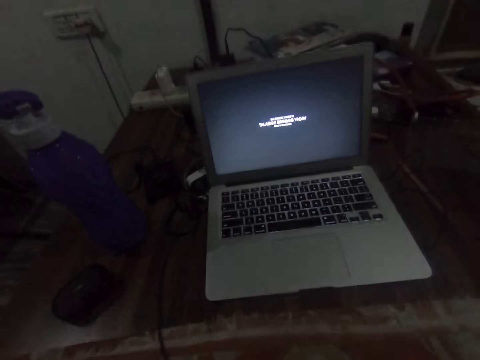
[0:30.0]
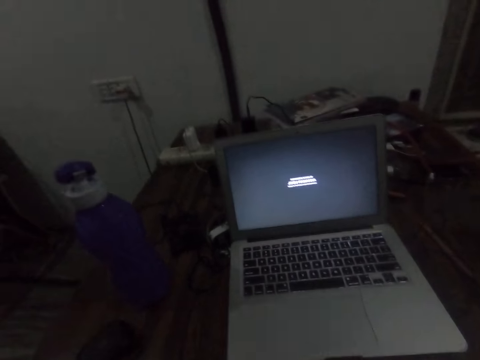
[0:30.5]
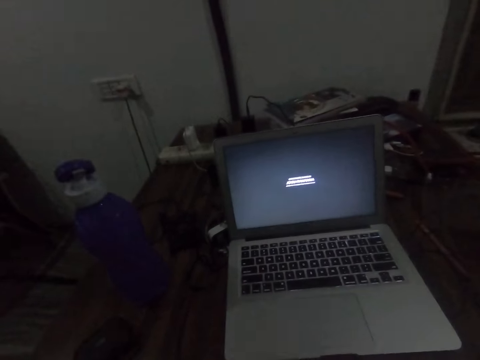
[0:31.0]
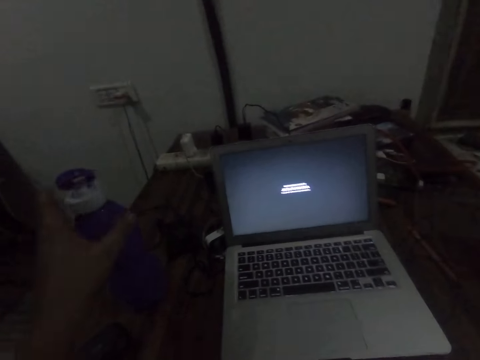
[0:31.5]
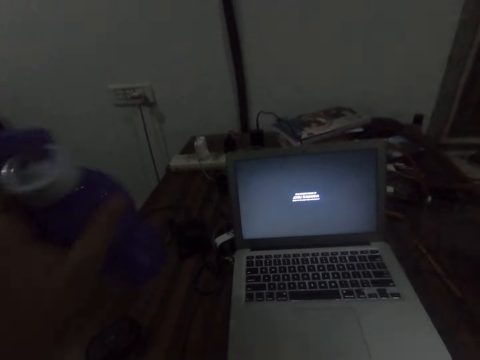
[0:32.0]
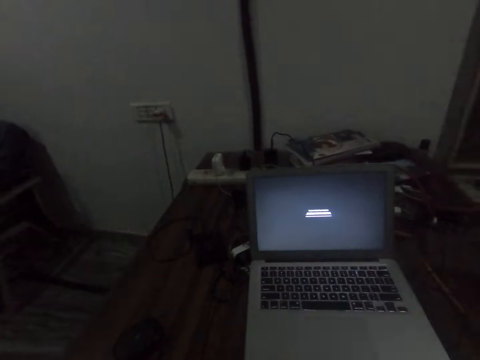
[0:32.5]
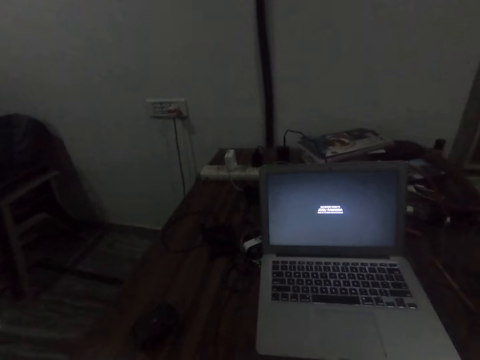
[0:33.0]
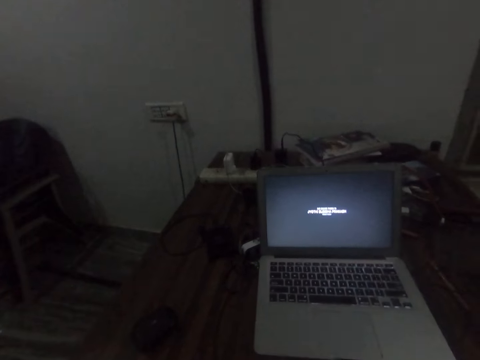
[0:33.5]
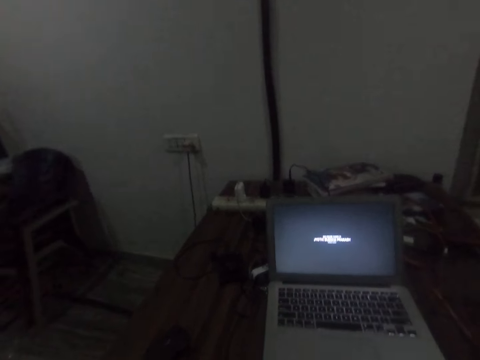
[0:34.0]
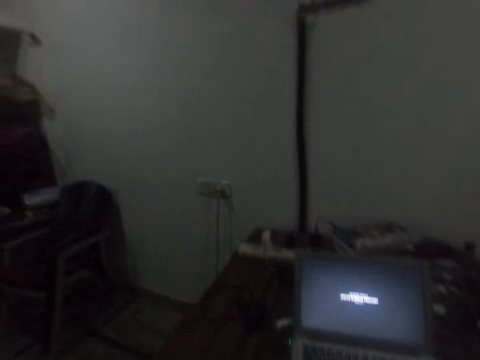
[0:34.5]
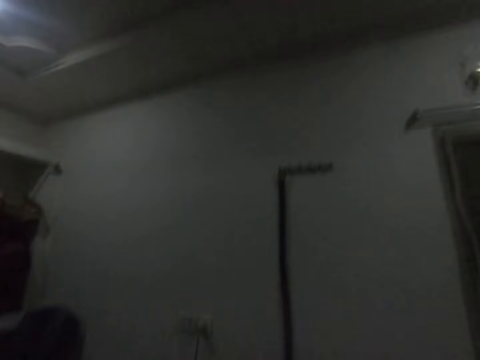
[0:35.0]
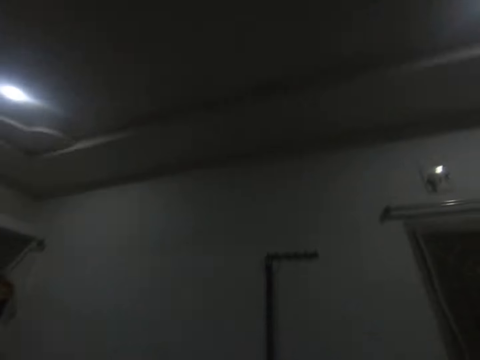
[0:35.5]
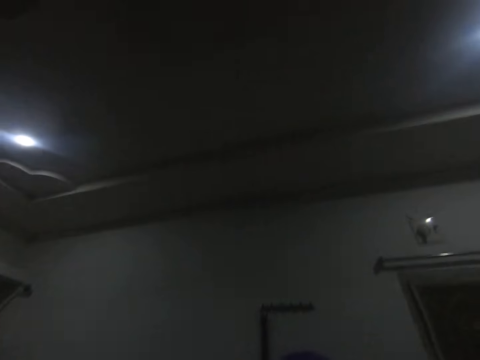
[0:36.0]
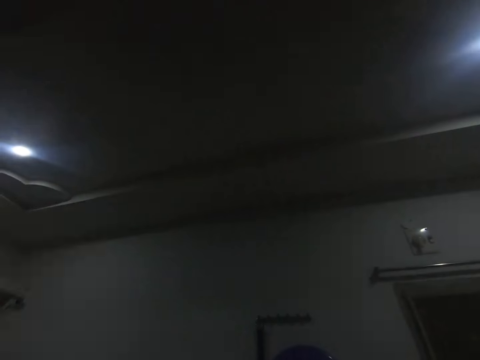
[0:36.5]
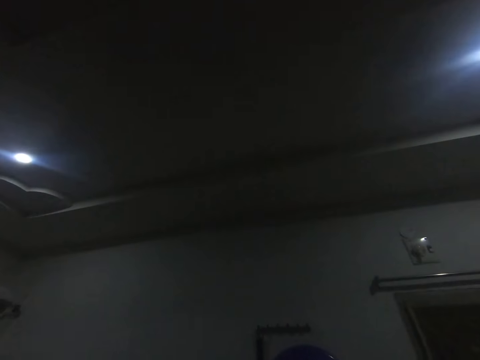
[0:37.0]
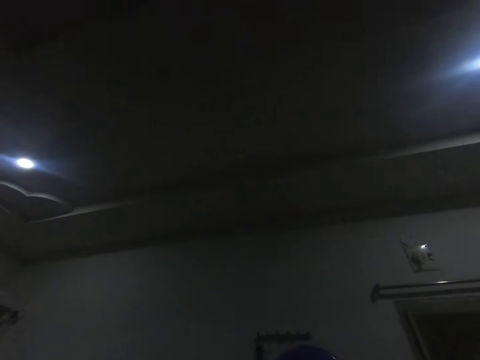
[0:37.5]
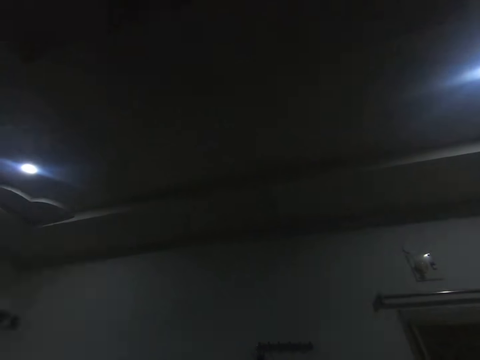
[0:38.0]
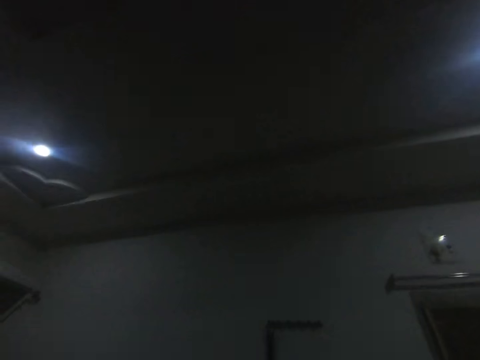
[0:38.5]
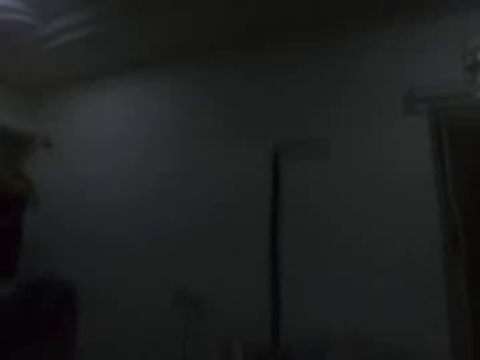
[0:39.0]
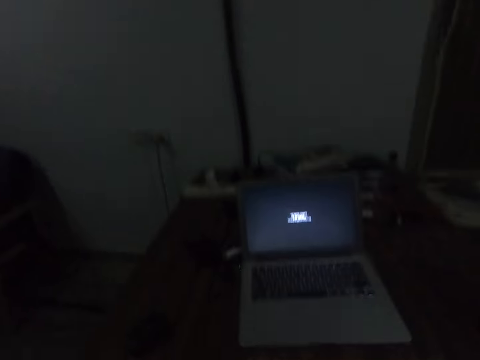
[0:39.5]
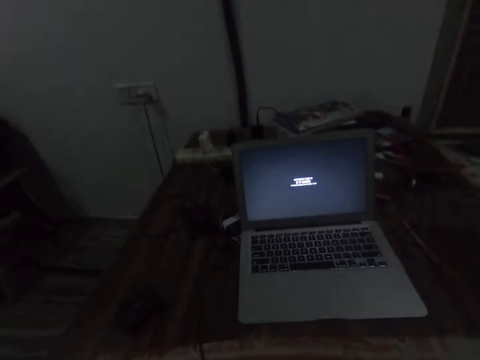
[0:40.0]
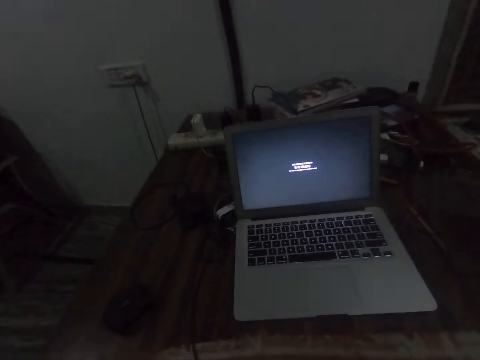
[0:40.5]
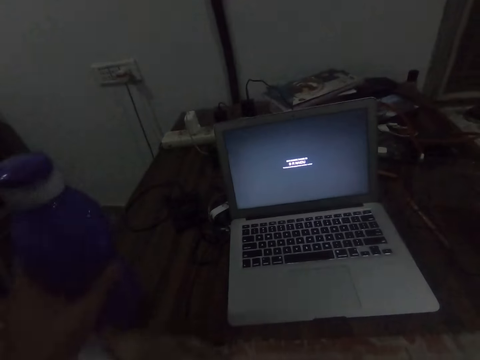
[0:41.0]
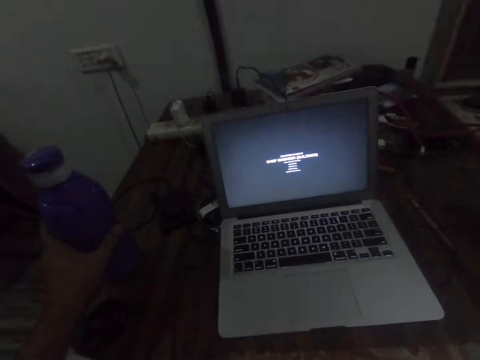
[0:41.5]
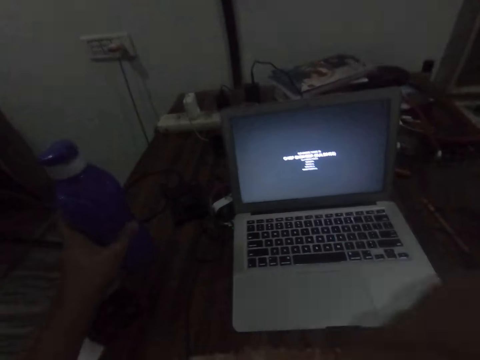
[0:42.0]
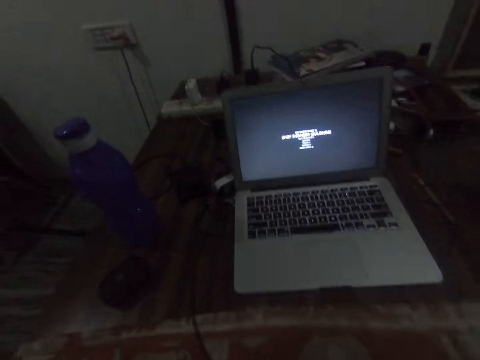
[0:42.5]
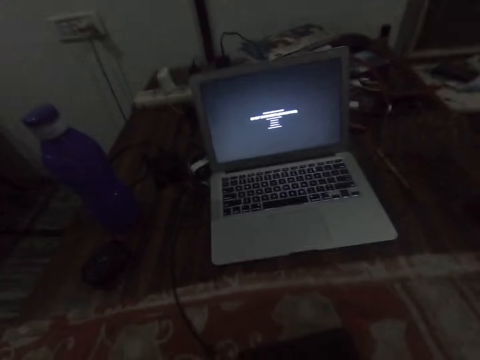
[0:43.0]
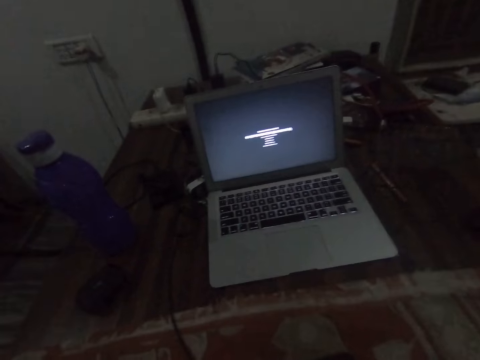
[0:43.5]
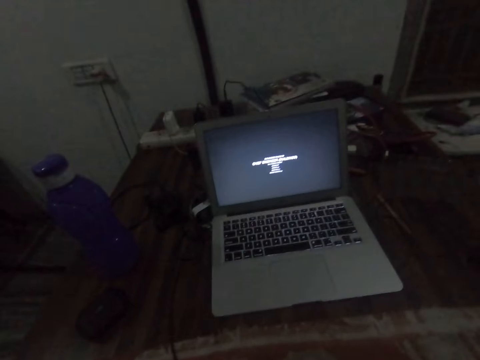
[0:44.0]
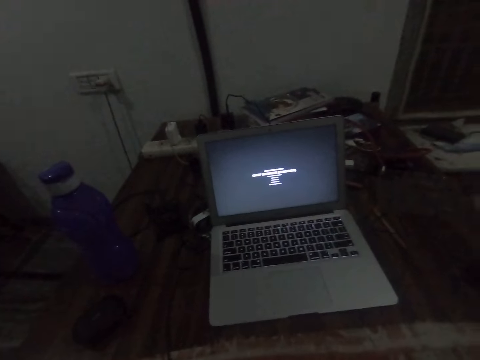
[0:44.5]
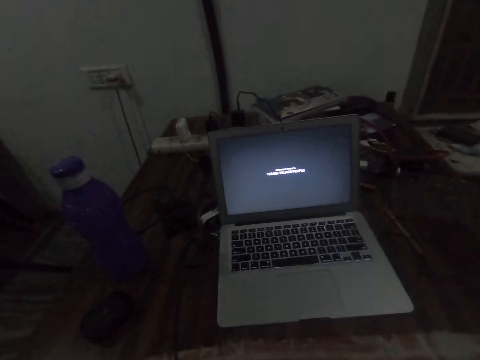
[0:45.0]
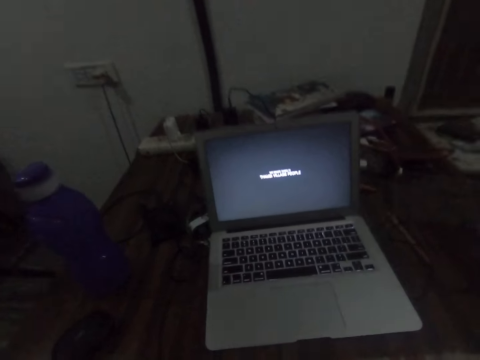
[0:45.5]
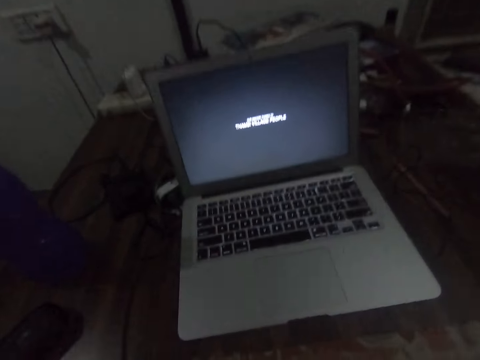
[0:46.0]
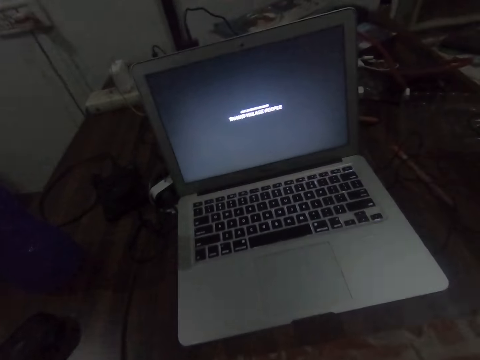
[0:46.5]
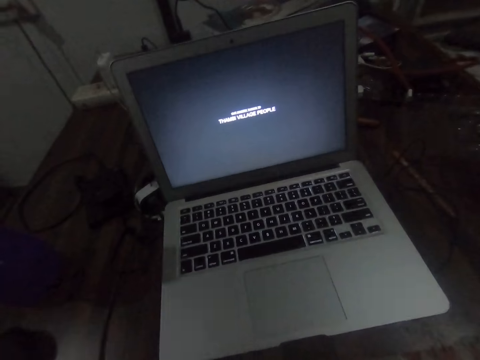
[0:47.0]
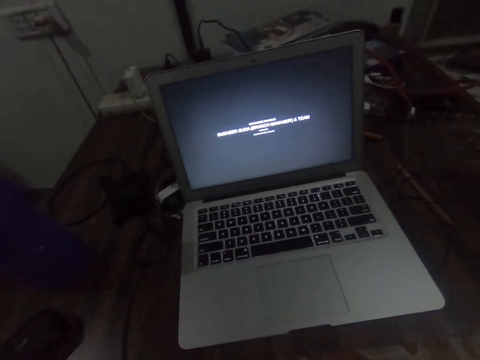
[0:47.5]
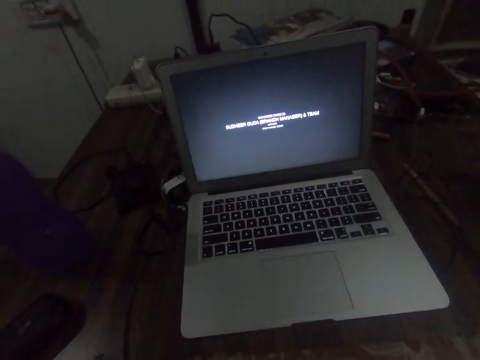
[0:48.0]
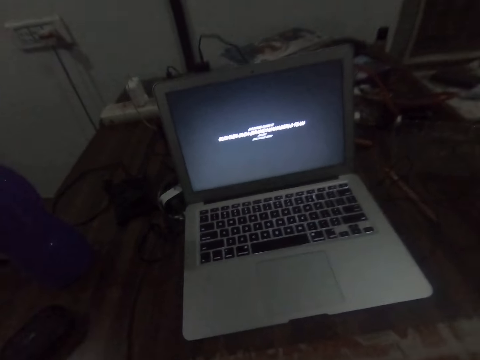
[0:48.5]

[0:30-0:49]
The camera wearer picks up the water bottle on the table. They look at the ceiling, look at the laptop, and drop the water bottle on the table. They watch from the laptop.

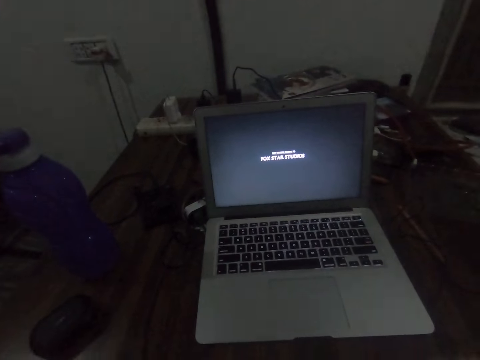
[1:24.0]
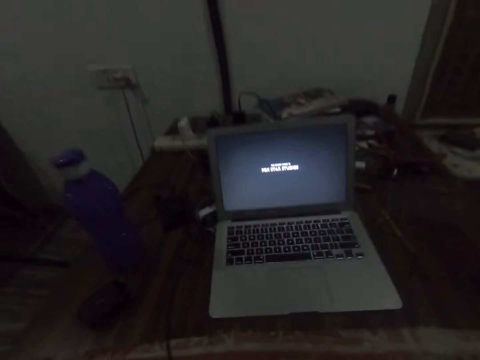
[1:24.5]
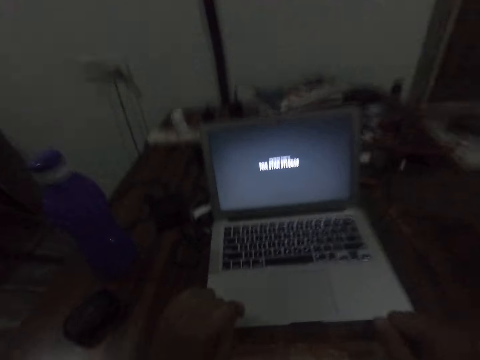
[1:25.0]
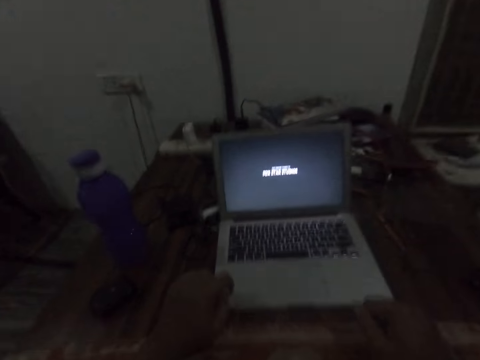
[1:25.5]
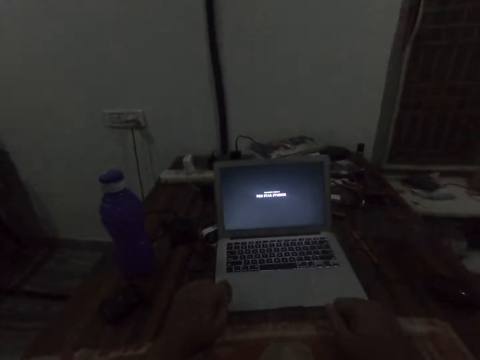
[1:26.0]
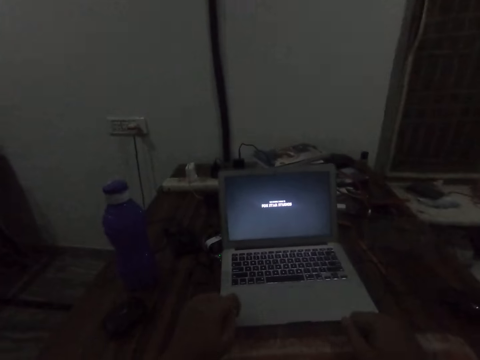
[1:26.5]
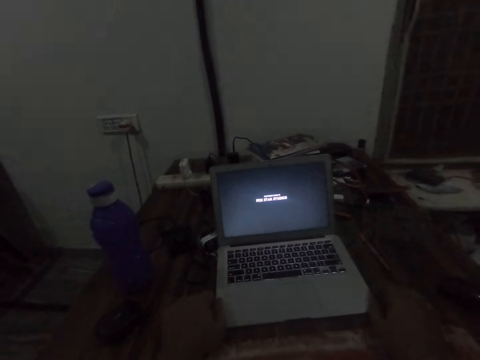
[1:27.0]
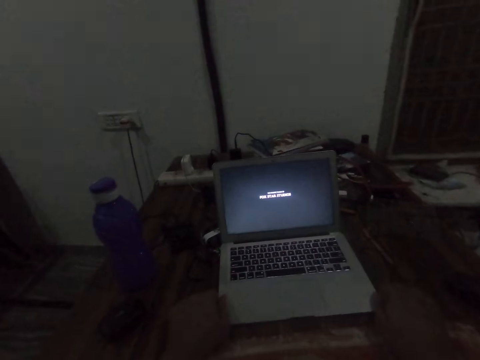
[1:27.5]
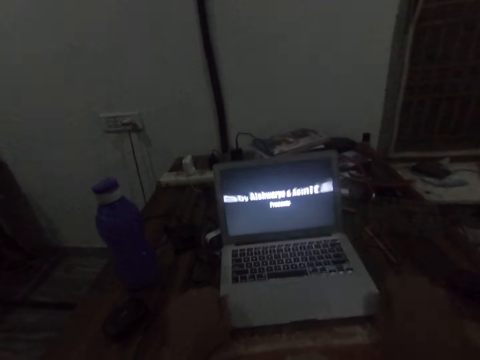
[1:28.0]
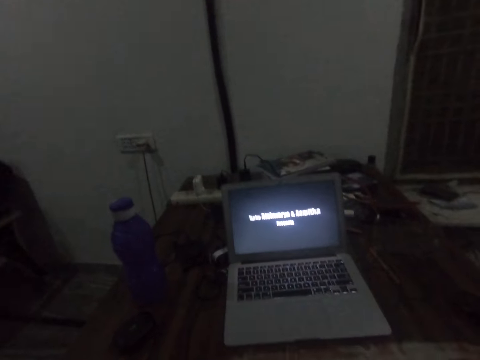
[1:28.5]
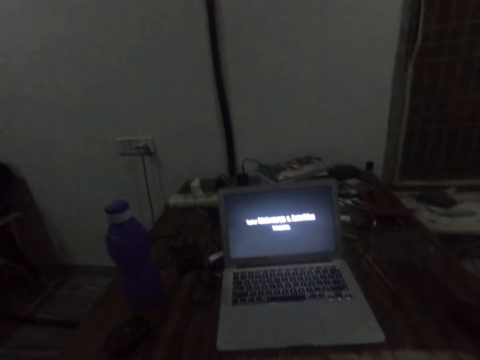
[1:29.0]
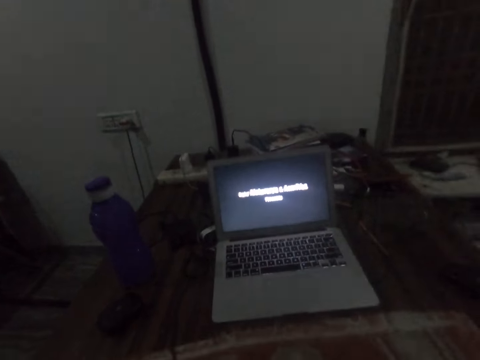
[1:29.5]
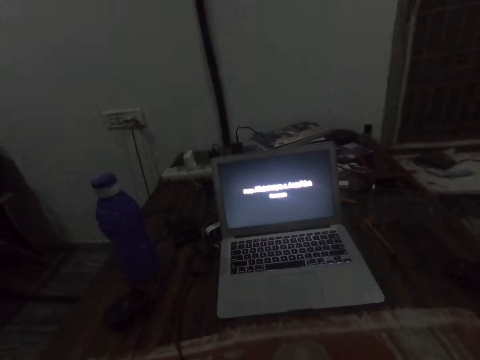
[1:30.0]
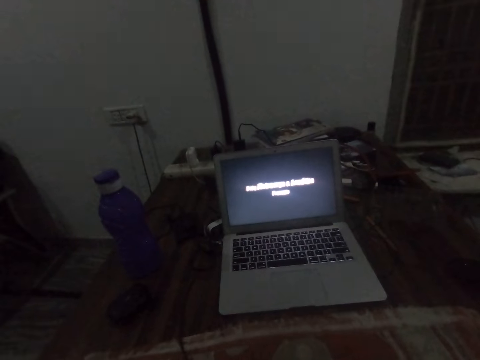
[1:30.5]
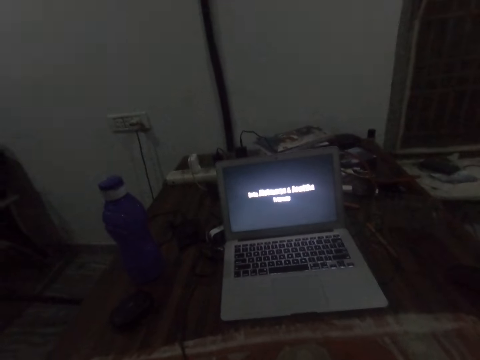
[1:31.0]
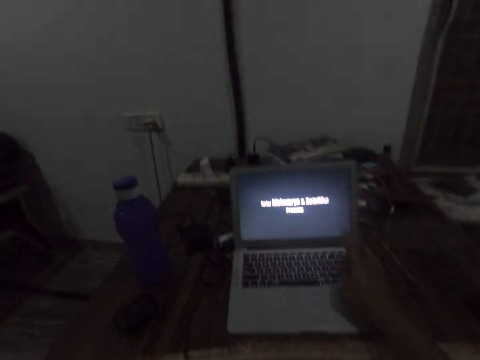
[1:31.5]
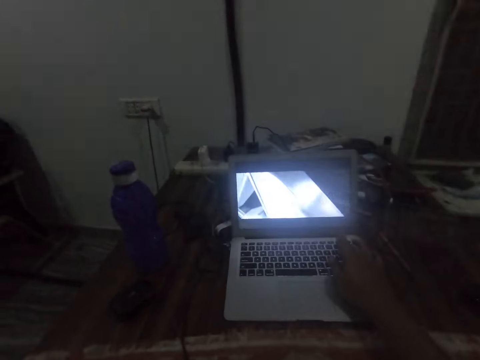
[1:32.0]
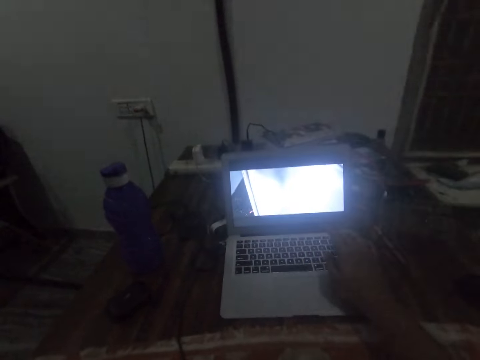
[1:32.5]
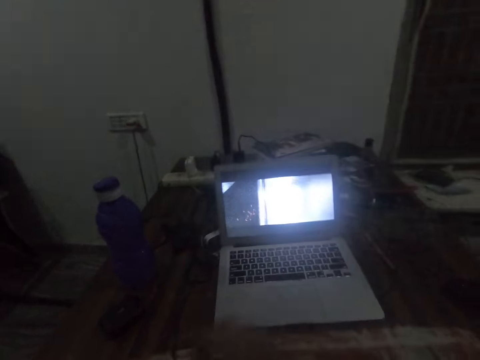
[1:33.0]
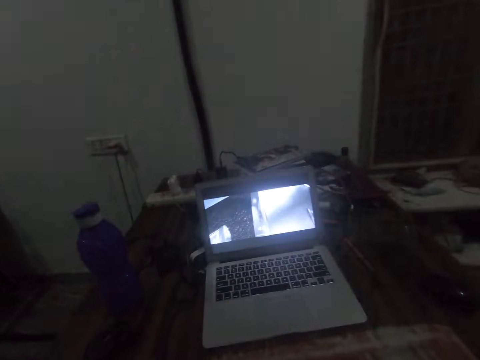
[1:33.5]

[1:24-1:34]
The camera wearer adjusts the laptop on the table. They place hands on the table. They watch from the laptop. They hit a button on the laptop.
